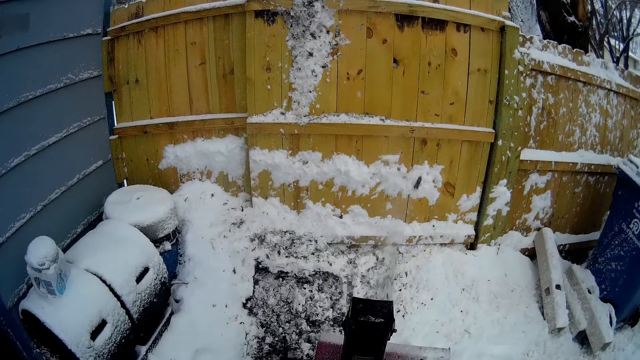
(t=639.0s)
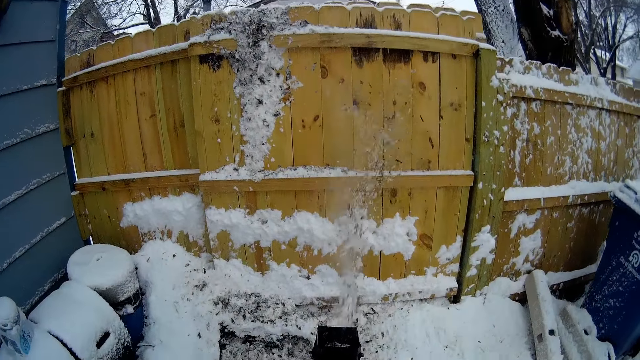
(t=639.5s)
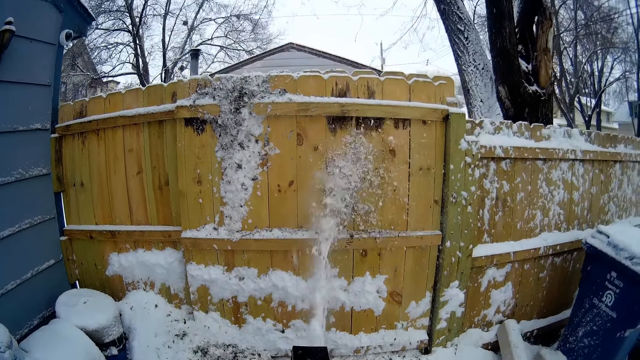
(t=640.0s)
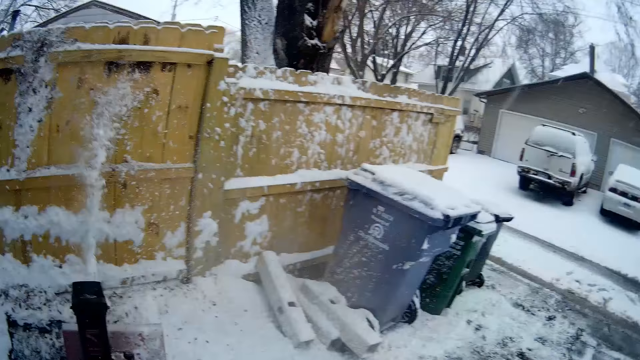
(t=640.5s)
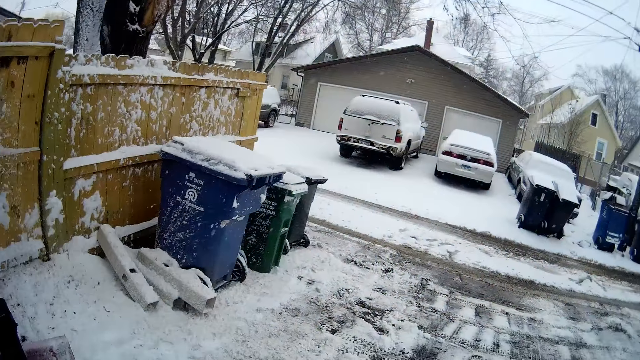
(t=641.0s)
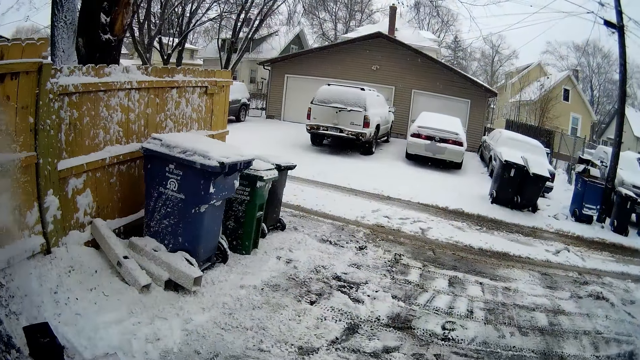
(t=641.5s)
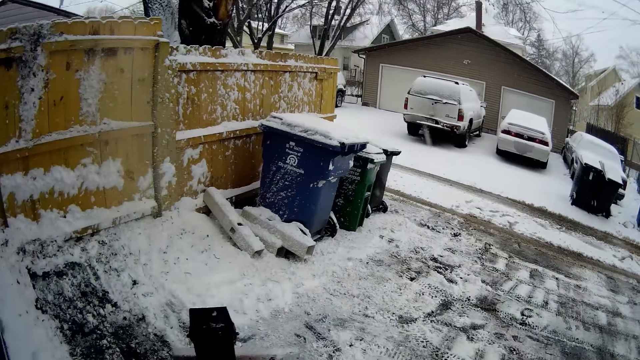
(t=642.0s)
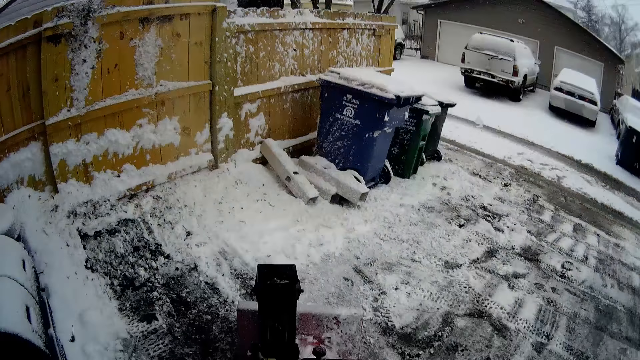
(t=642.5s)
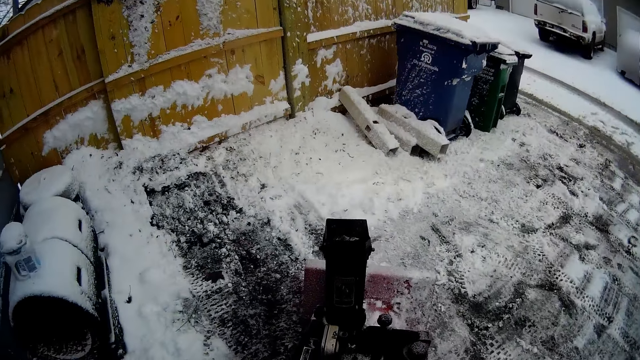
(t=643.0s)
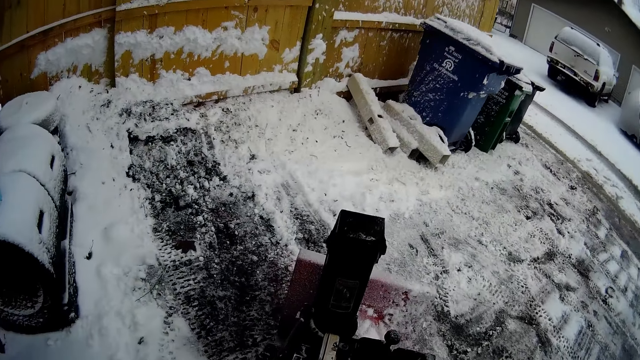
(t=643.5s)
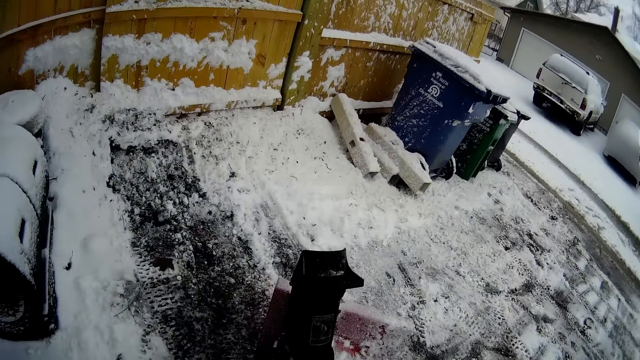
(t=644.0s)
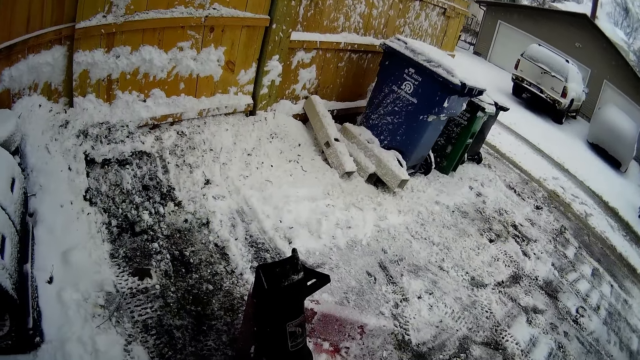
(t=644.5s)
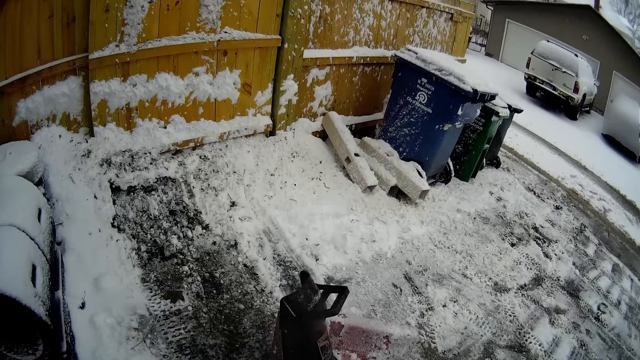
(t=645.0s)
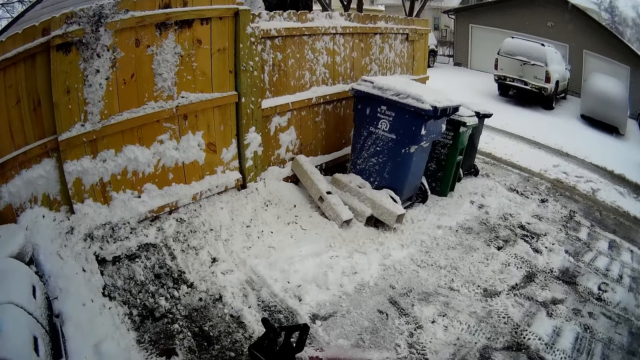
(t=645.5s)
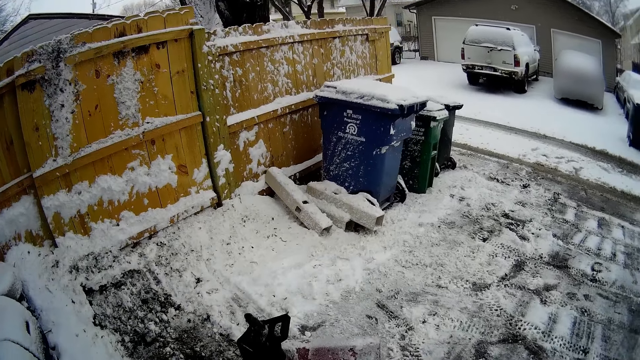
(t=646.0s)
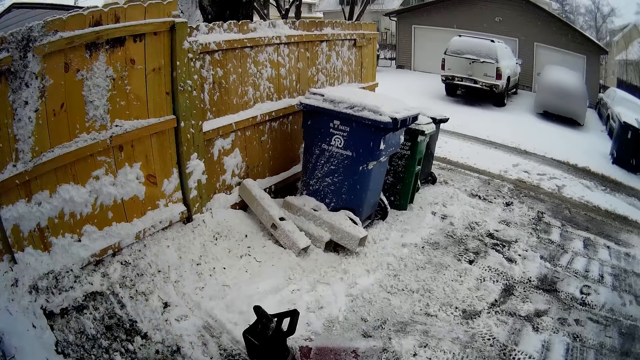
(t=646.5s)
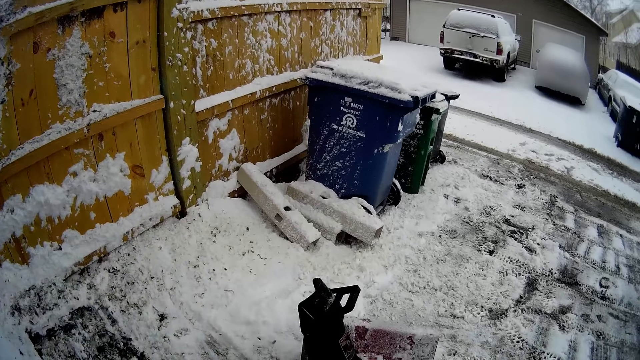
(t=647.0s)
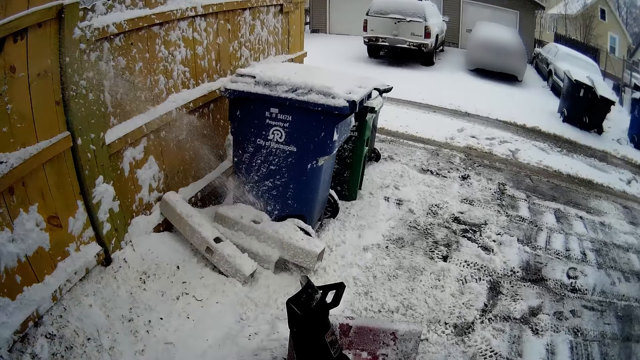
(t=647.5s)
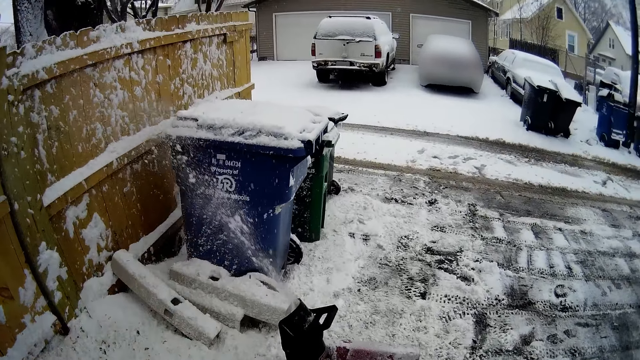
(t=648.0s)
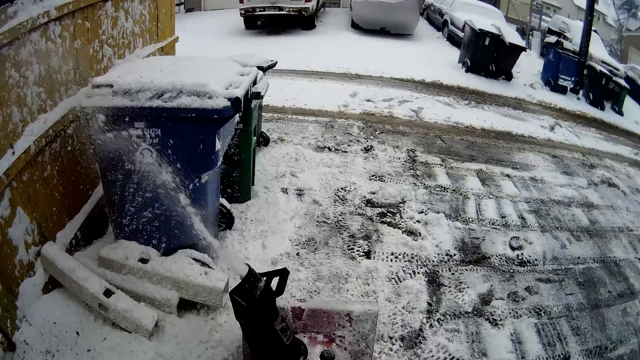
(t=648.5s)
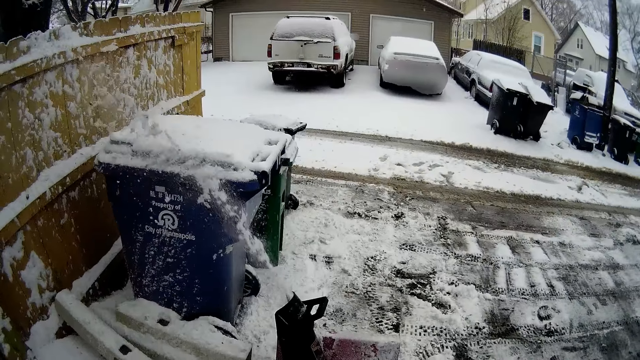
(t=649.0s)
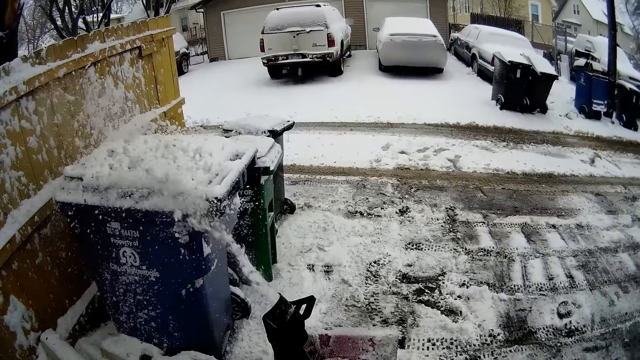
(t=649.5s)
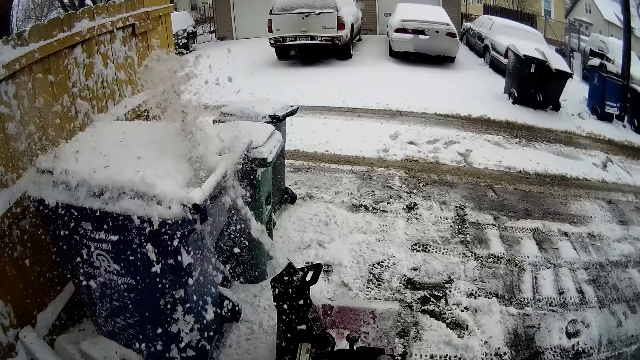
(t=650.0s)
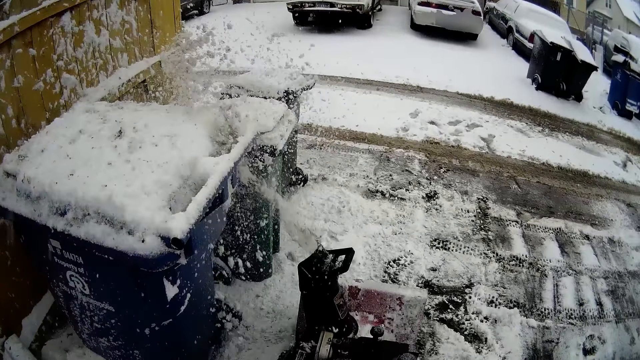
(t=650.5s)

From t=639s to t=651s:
The camera wearer blows snow with a snow mini skid. They look around the area. They look at the snow flite. They scrape the snow. They blow snow with the snow mini skid.

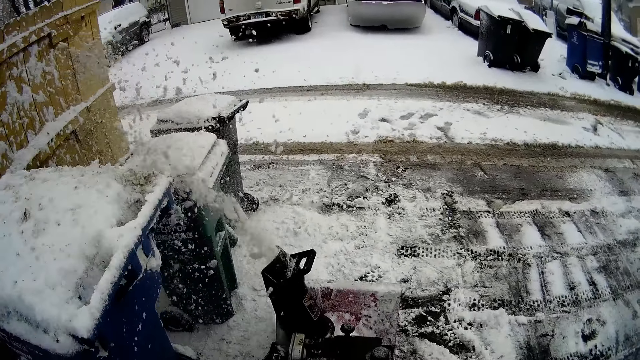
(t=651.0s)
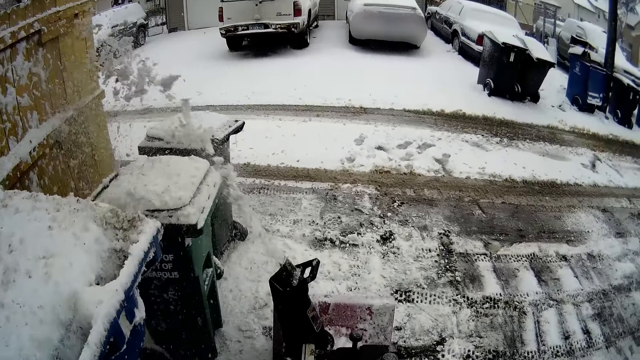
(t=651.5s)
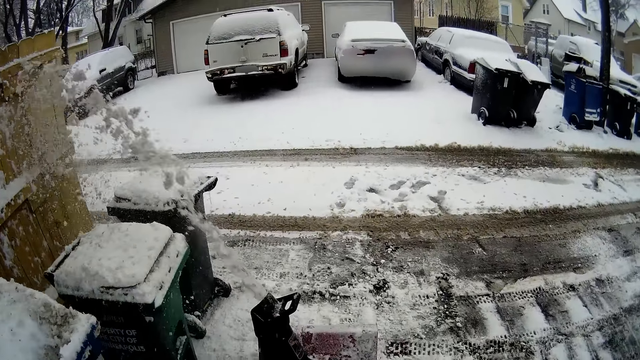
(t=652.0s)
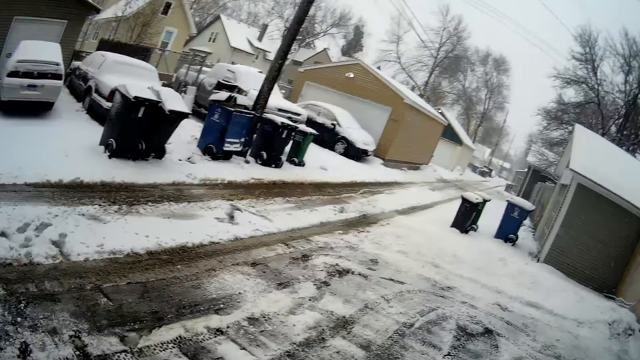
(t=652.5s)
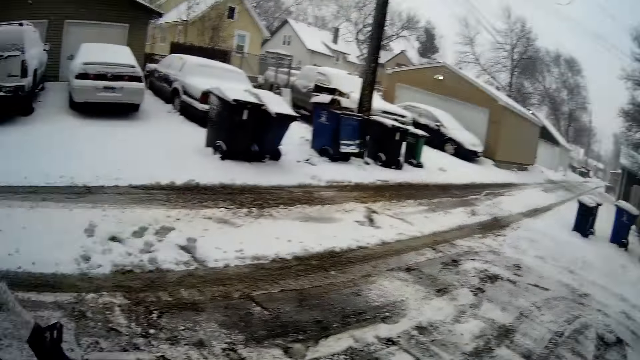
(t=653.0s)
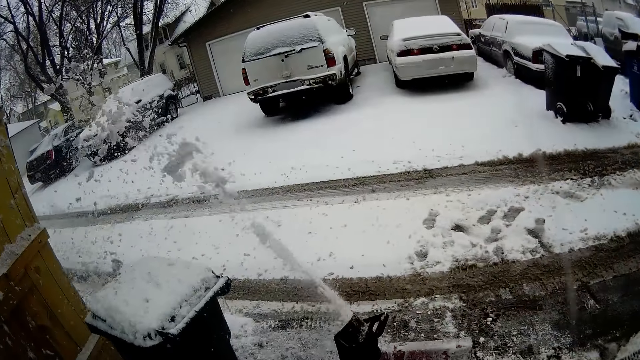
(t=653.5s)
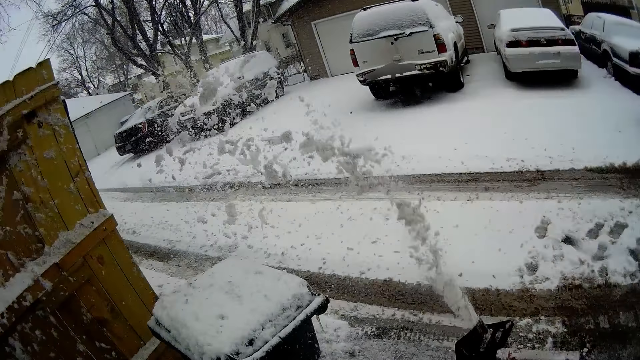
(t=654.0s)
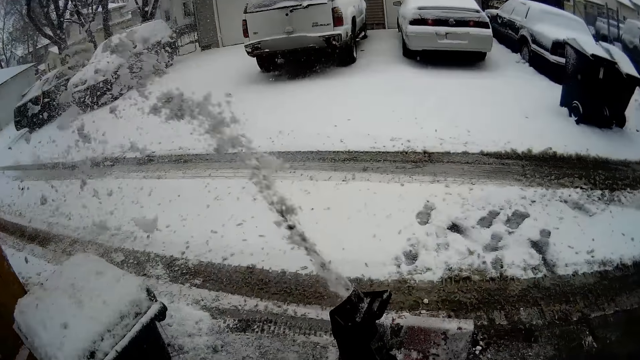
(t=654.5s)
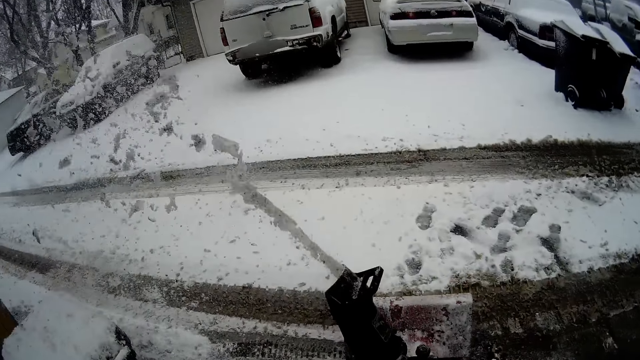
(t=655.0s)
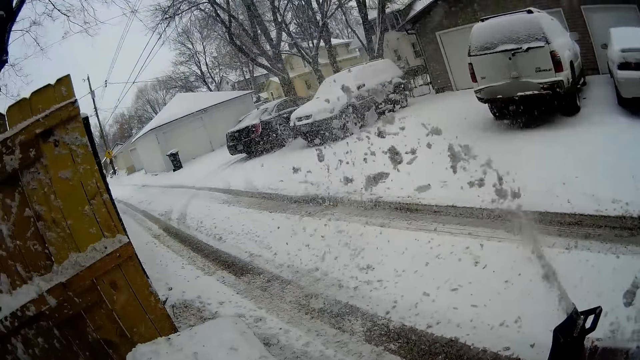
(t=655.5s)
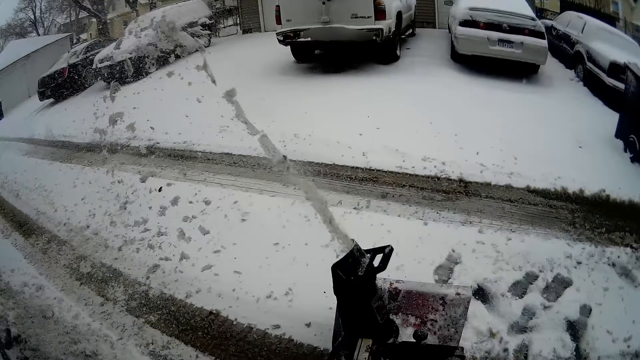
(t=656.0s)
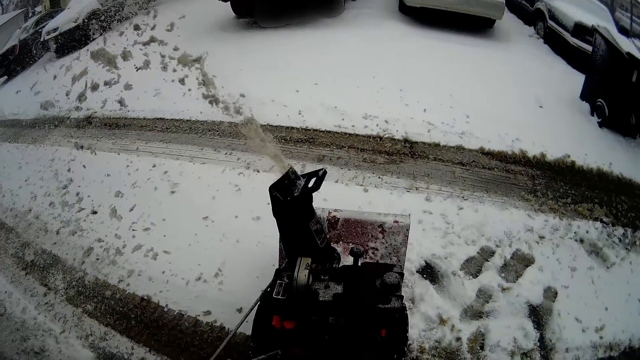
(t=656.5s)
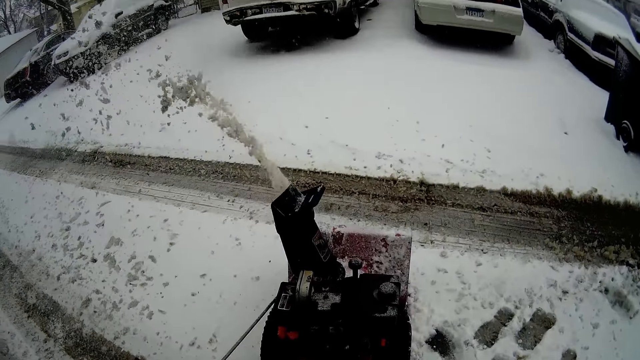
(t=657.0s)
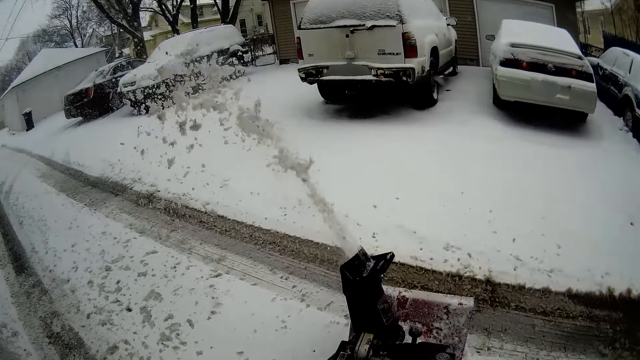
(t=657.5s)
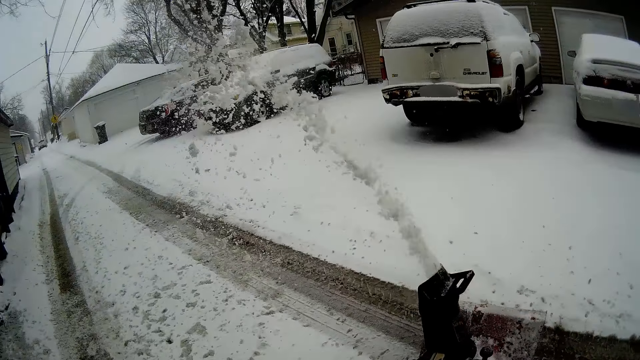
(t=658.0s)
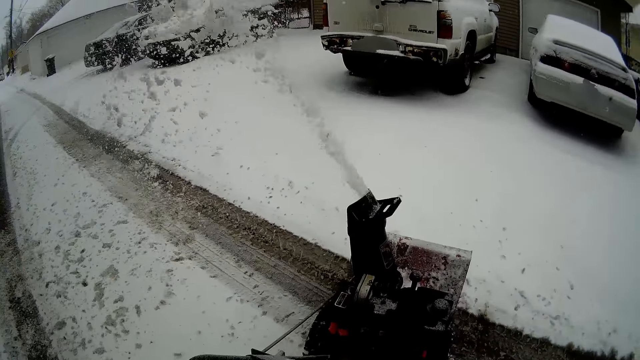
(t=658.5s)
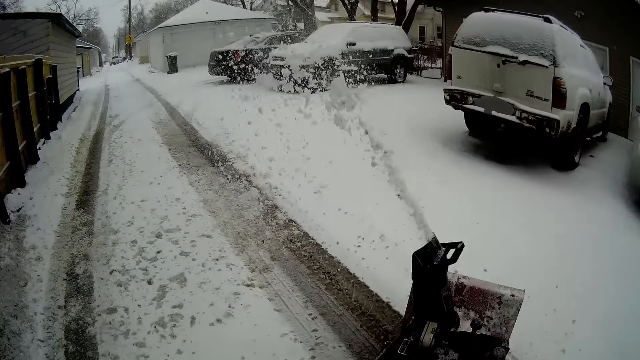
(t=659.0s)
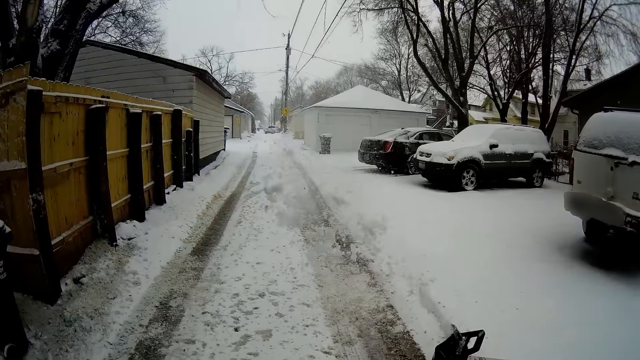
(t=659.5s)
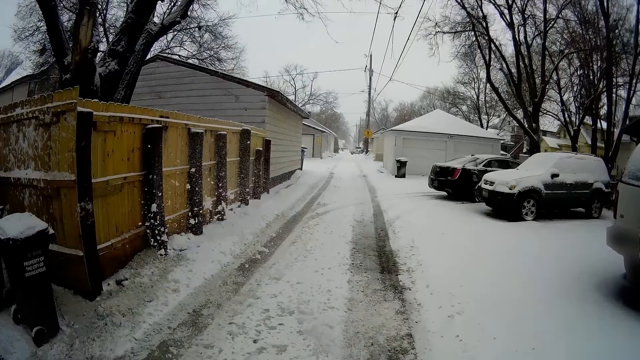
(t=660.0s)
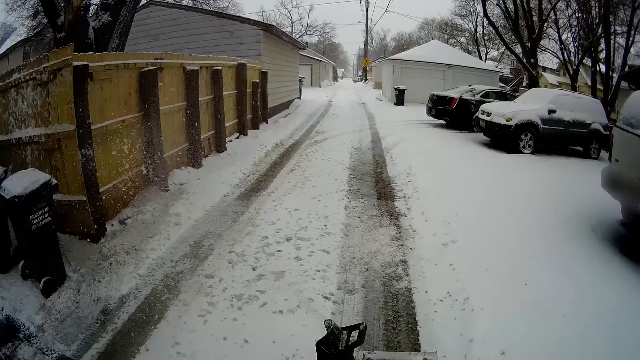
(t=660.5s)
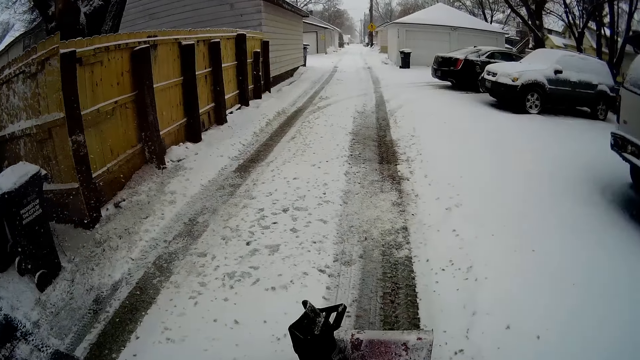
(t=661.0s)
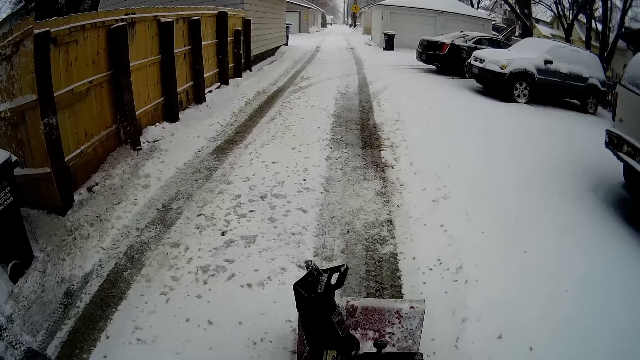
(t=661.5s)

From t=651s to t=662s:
The camera wearer looks around the area. They blow snow with a snow mini skid. They turn around the area.
